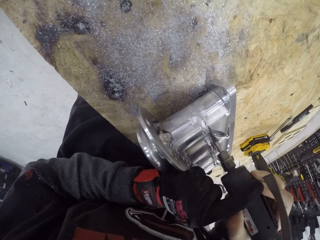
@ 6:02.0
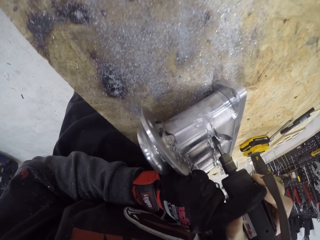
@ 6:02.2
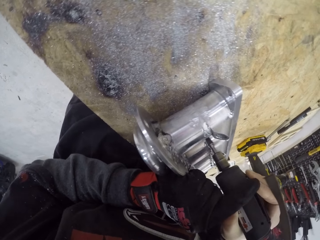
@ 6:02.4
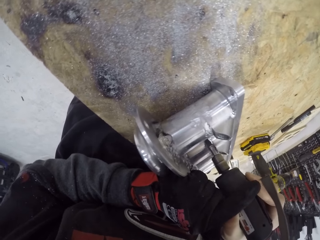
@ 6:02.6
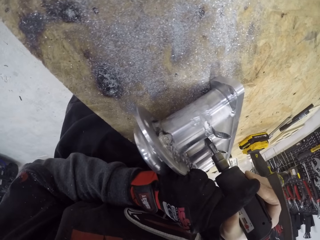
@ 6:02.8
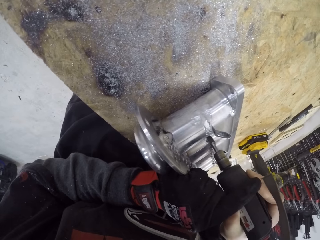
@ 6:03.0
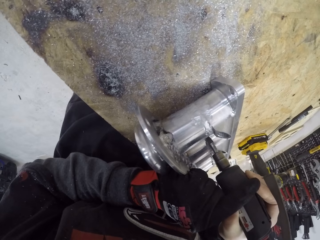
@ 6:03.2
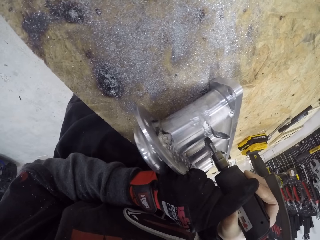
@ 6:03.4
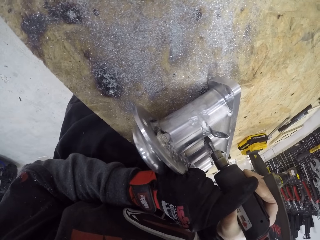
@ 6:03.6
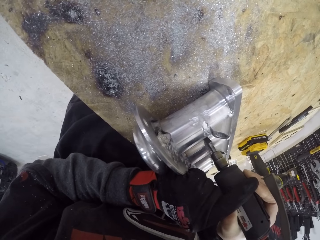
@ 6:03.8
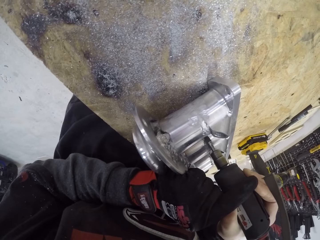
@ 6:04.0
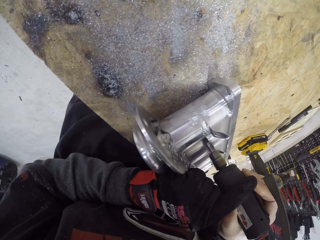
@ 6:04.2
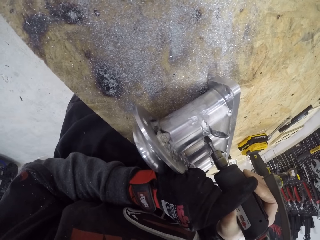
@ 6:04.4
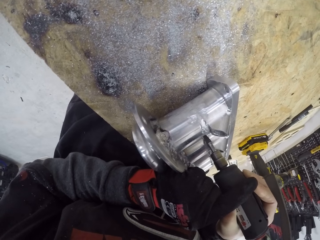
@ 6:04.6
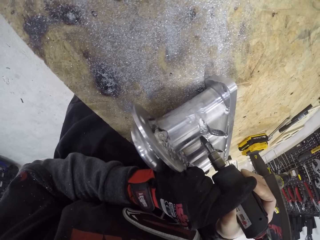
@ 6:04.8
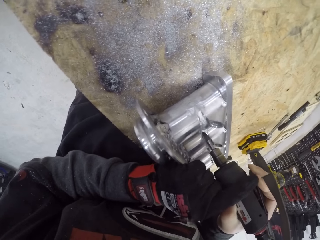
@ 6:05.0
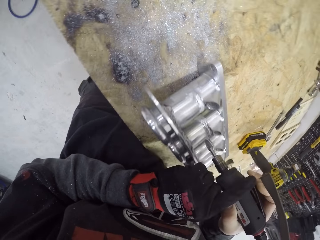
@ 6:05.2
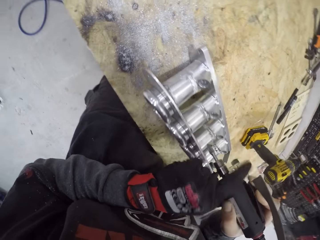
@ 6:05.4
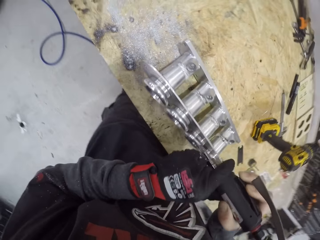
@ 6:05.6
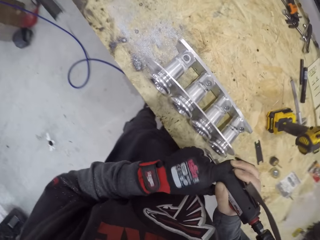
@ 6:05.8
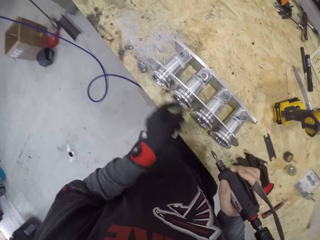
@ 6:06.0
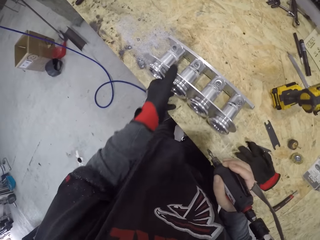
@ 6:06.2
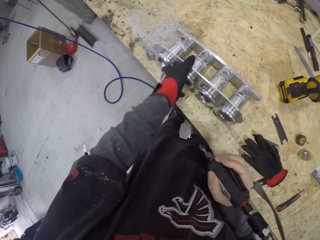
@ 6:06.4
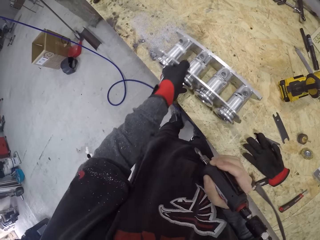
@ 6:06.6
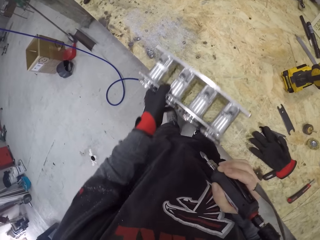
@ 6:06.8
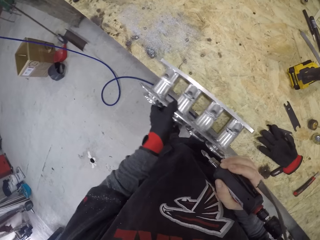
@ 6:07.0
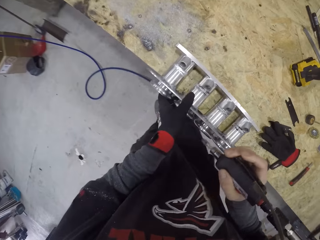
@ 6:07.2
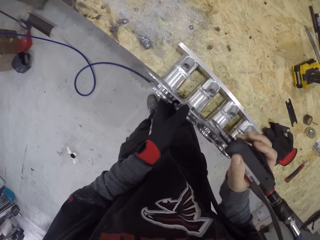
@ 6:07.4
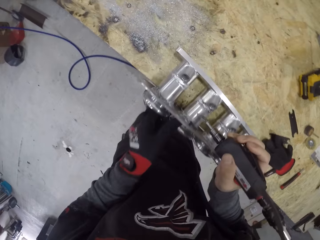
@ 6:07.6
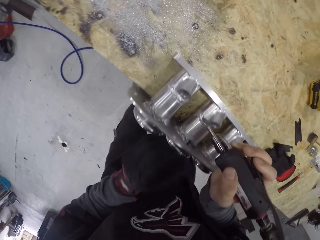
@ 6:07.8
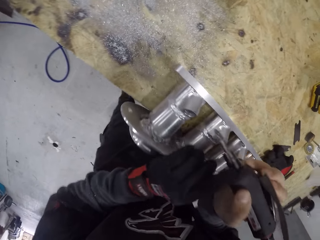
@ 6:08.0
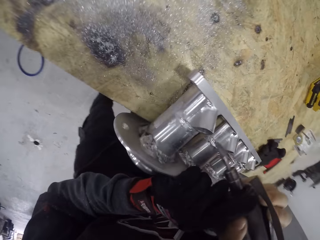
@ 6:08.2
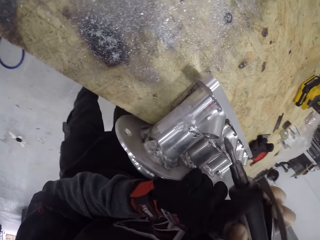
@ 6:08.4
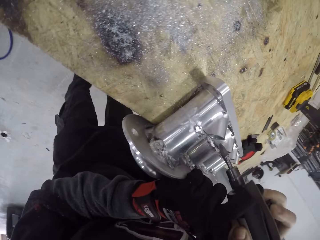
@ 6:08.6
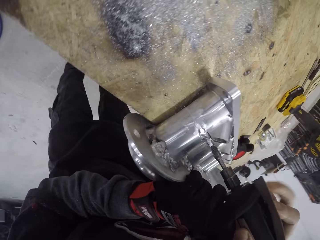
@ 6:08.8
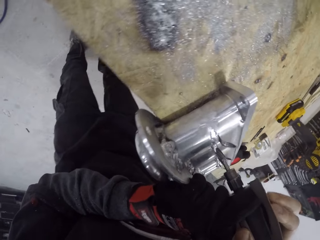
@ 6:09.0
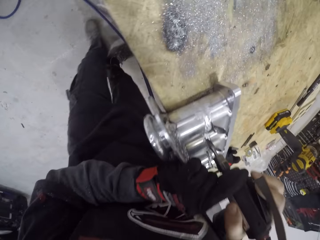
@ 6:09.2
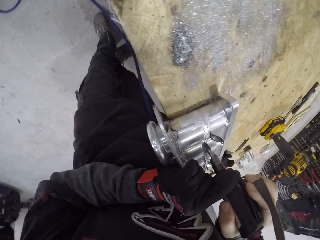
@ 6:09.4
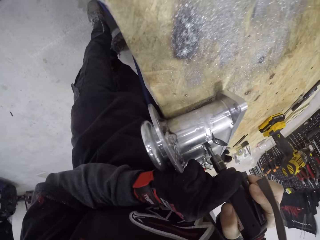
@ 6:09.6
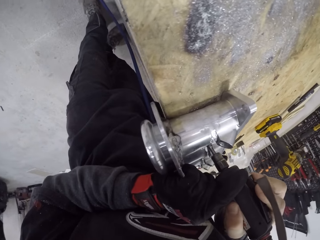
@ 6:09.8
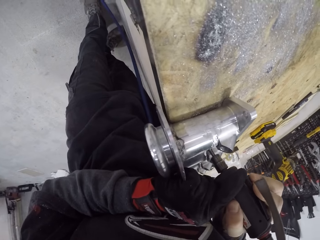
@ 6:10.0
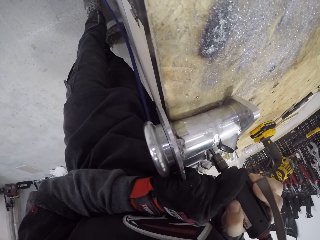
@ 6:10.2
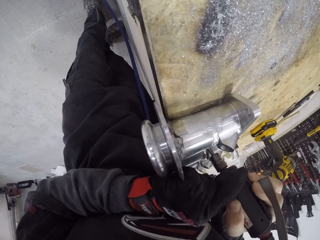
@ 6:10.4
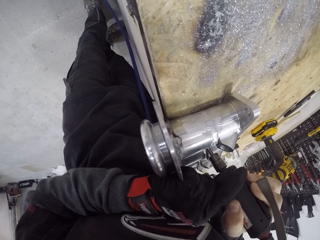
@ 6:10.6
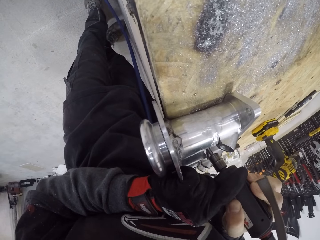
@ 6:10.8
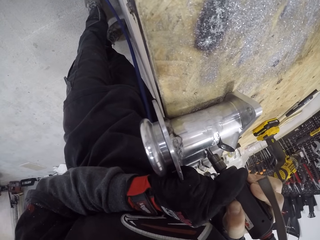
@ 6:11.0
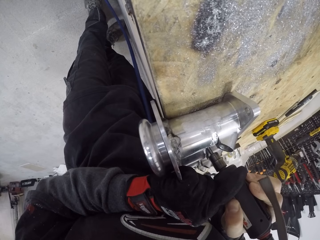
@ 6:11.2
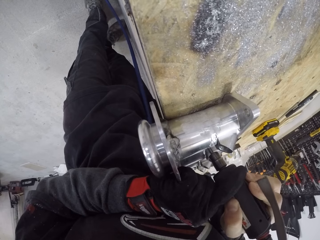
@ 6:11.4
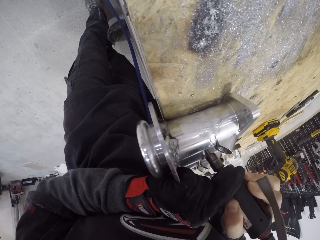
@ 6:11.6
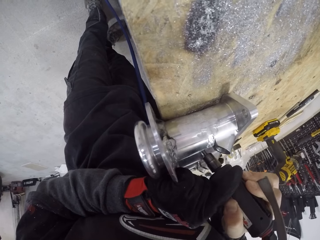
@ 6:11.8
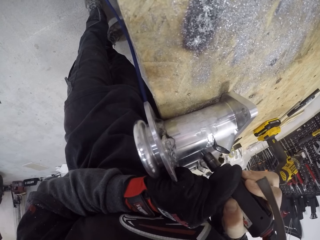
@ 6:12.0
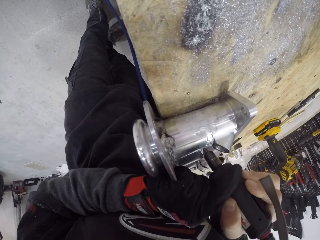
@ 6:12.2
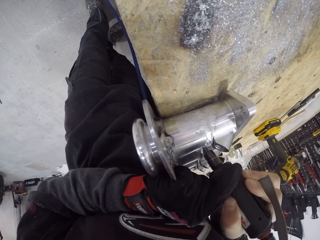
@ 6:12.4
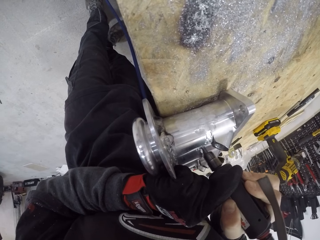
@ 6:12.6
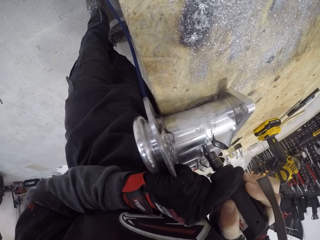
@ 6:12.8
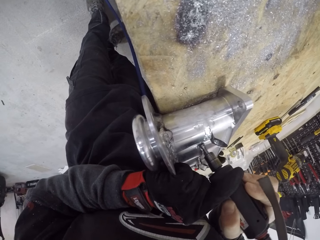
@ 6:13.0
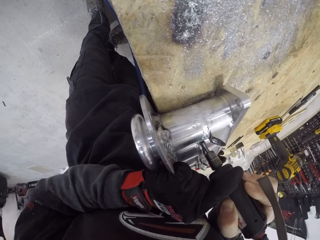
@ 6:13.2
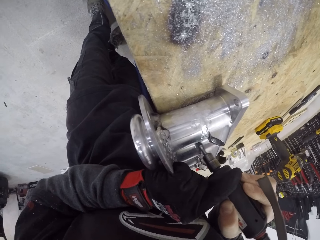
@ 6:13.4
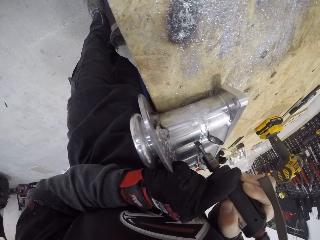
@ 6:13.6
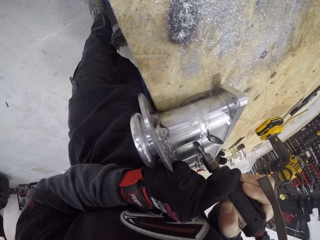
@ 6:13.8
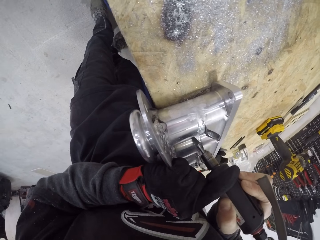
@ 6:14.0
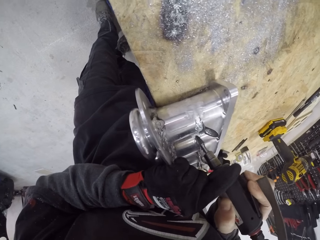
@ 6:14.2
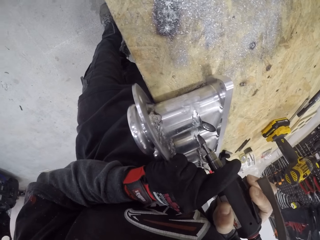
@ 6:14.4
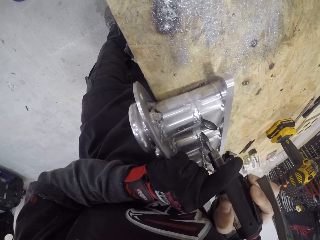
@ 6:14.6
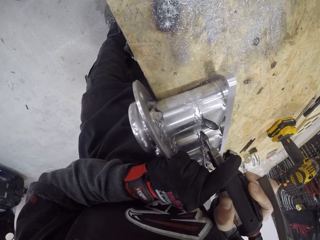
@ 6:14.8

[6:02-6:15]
The camera wearer moves the soldering iron. He holds the piston cylinder. He adjusts the metal part on the workbench with his right hand. He pulls the piston cylinder. He moves the soldering iron. He holds the die grinder with both his hands. He smoothens another side of the metal part with the die grinder.

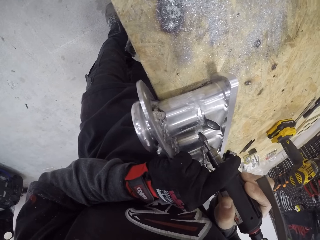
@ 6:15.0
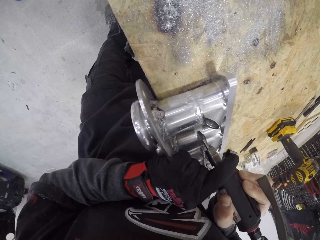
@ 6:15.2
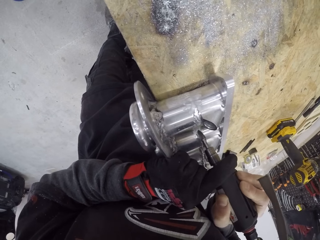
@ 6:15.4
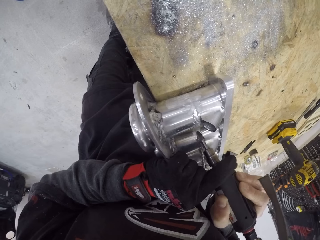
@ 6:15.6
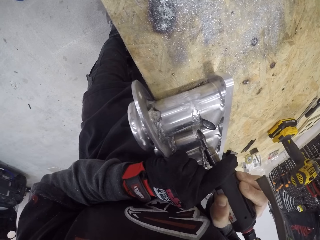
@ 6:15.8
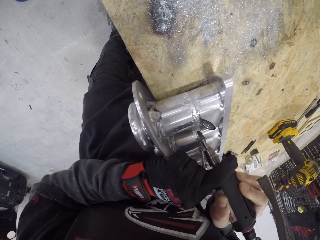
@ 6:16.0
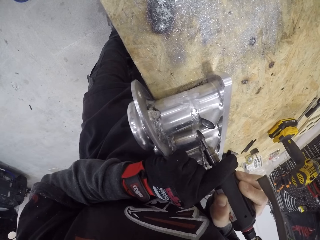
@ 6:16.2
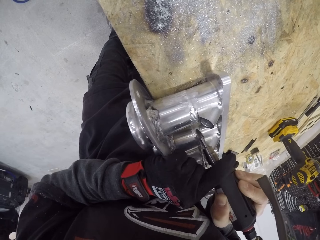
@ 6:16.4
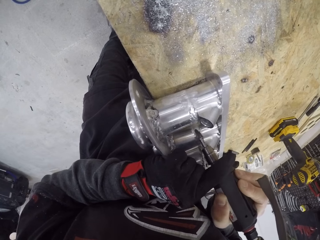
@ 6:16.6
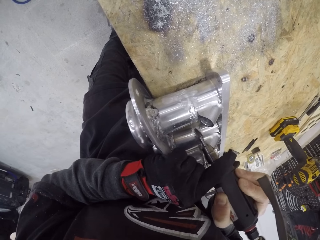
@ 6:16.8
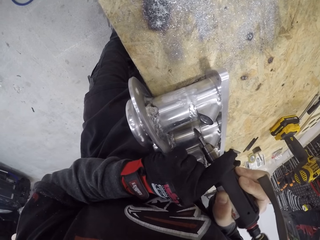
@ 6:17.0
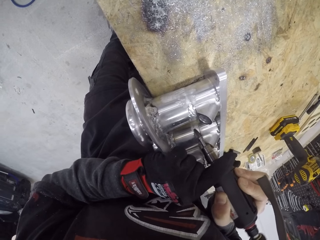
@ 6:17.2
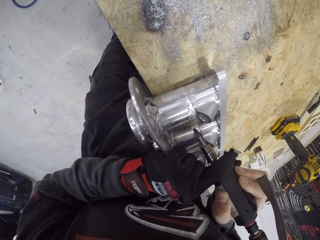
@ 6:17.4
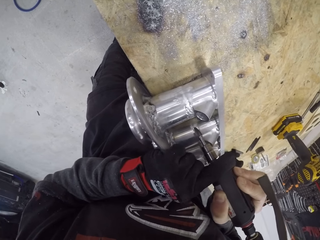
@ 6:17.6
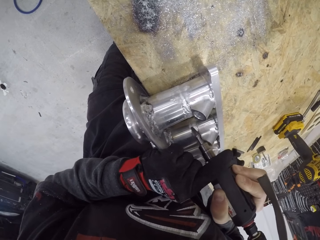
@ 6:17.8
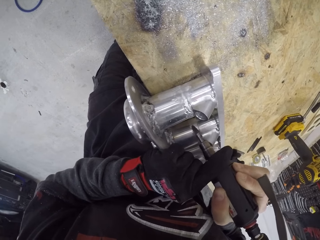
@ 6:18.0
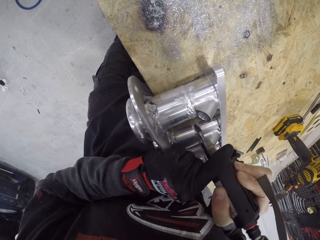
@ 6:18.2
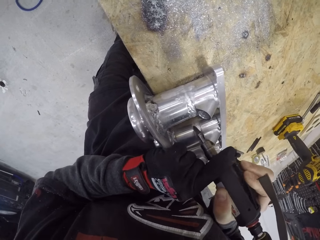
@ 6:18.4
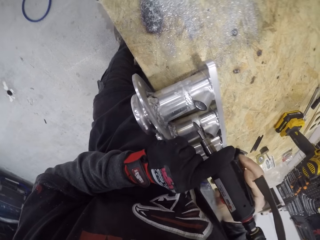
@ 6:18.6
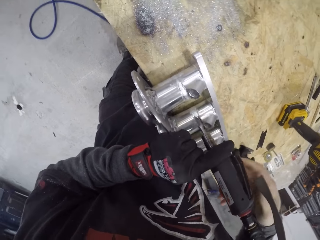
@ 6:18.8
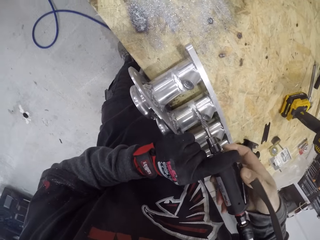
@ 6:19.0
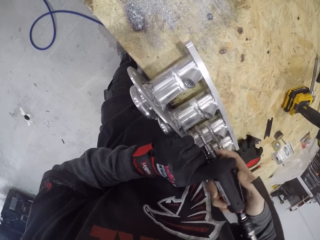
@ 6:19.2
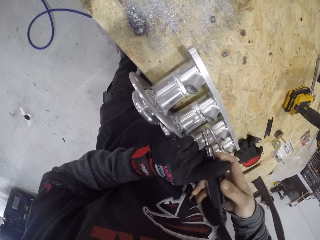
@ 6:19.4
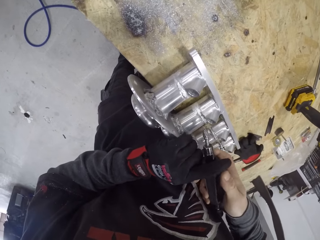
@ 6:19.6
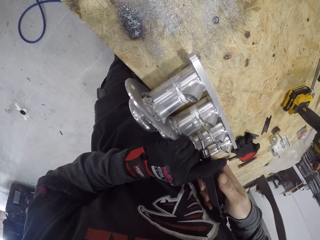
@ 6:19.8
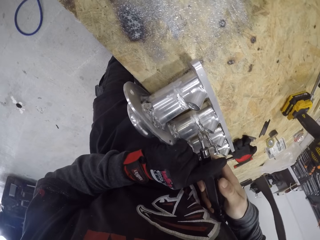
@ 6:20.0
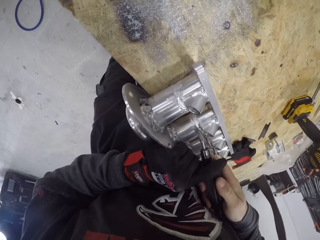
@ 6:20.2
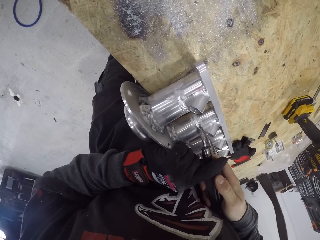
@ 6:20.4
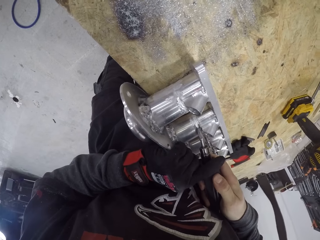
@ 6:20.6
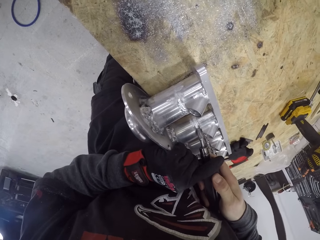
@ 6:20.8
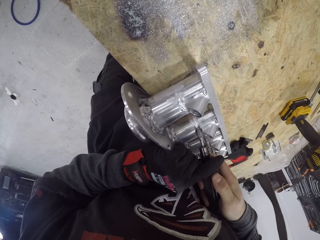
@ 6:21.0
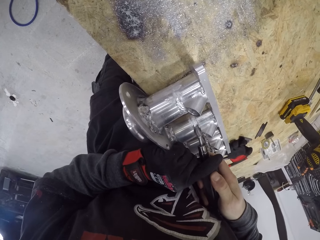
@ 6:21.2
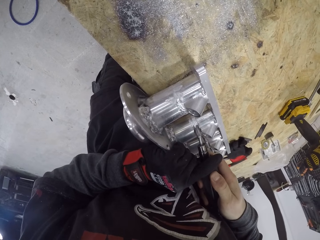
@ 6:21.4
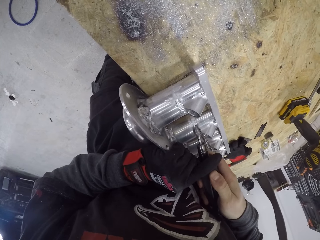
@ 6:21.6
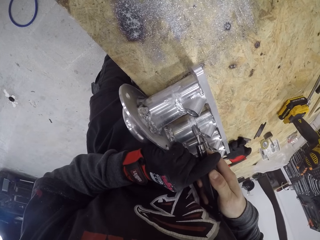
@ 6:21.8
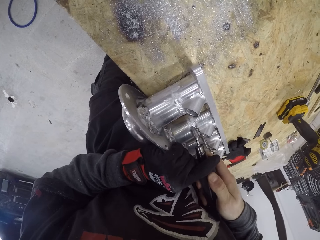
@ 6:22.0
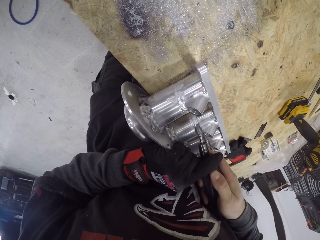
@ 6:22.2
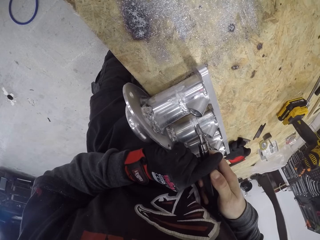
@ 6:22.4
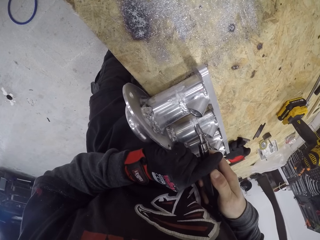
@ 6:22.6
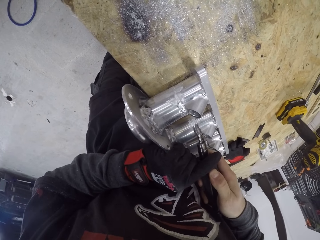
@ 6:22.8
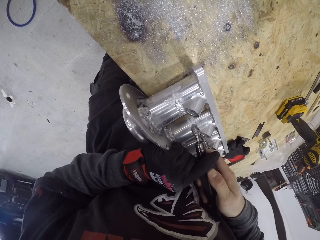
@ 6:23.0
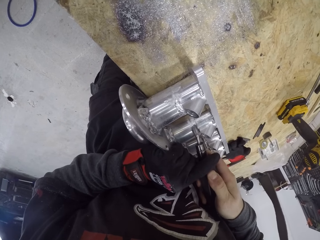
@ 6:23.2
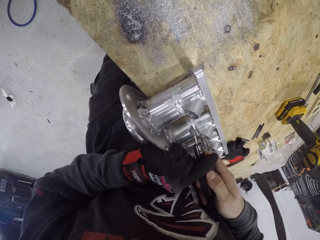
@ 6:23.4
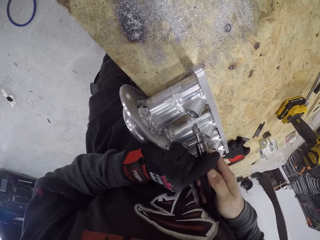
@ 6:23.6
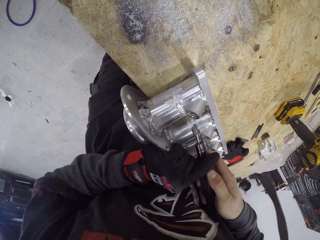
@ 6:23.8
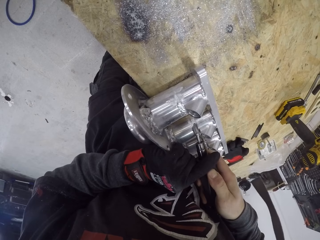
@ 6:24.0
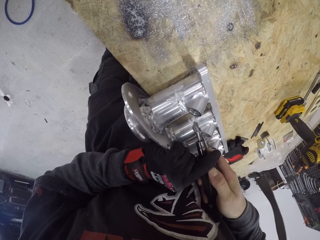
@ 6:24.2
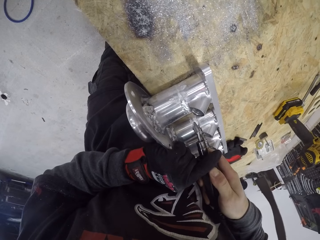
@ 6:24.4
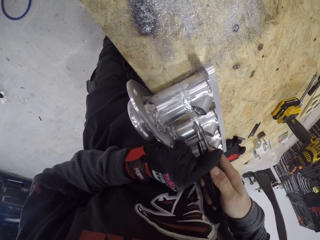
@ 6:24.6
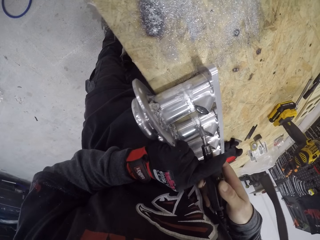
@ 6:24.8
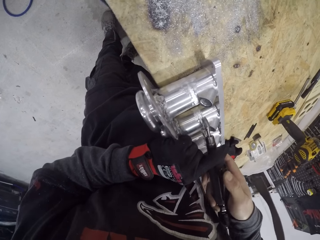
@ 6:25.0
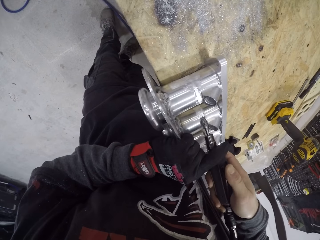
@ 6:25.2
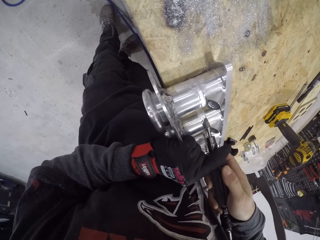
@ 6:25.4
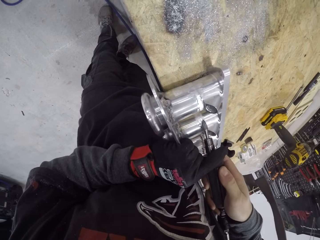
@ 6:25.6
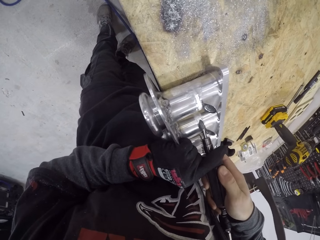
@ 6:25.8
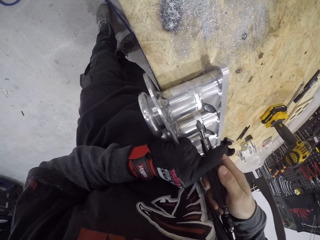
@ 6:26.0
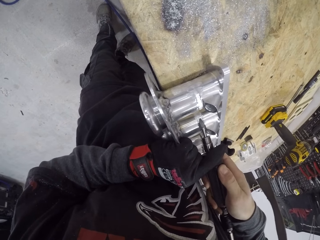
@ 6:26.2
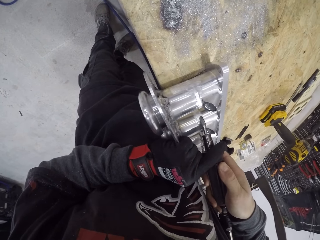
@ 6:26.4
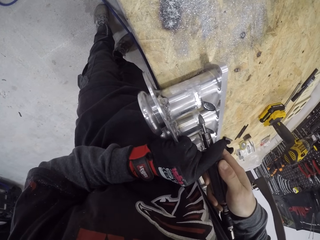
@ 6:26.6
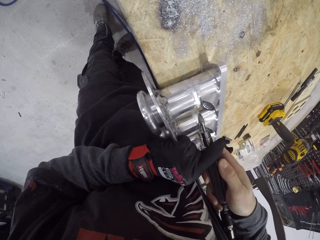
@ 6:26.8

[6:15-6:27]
The camera wearer adjusts the die grinder with his hands. He smoothens the side of the metal part with the die grinder.
